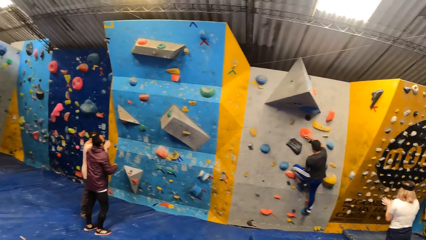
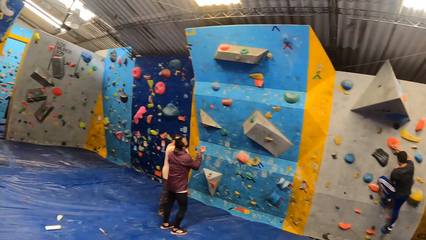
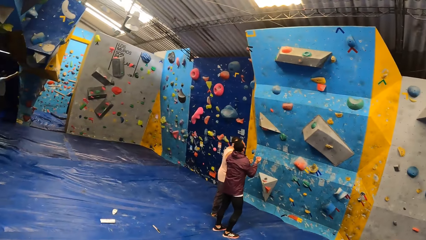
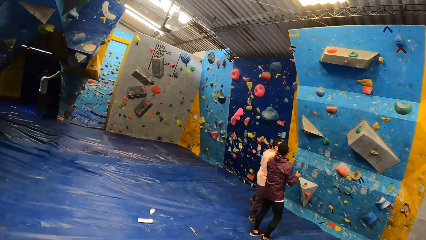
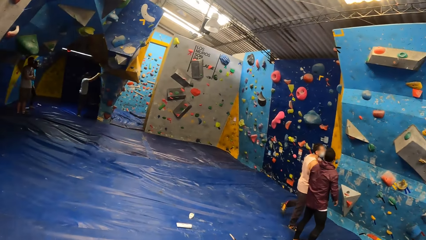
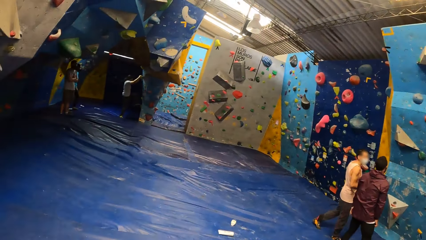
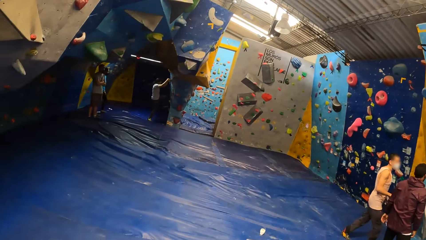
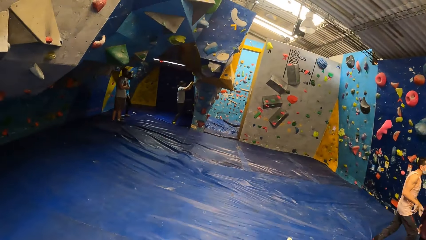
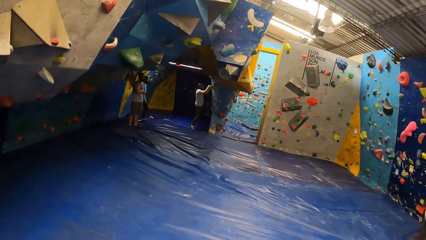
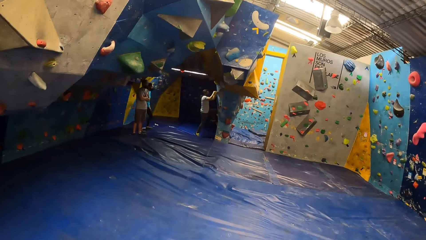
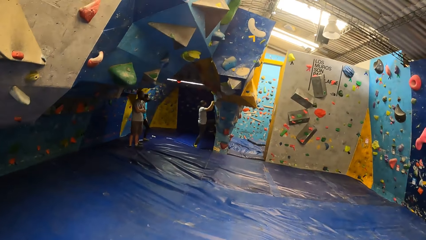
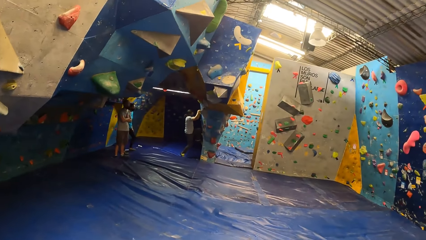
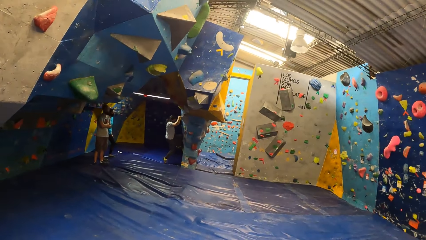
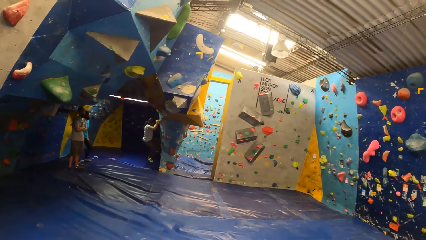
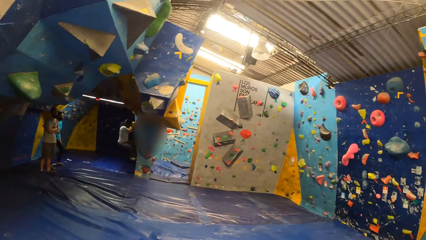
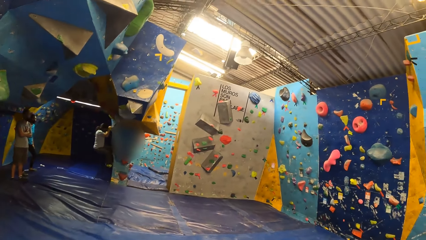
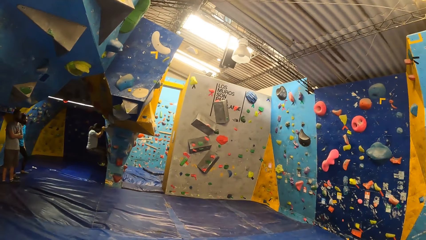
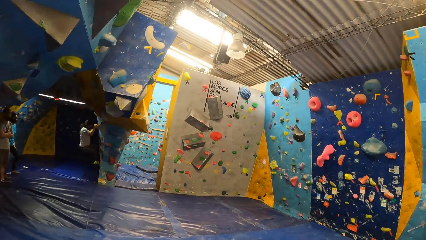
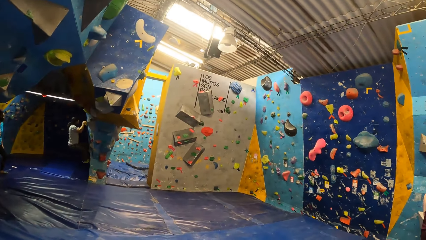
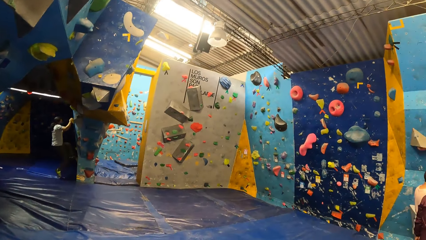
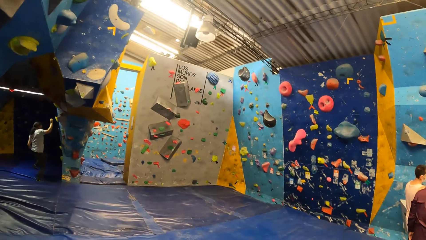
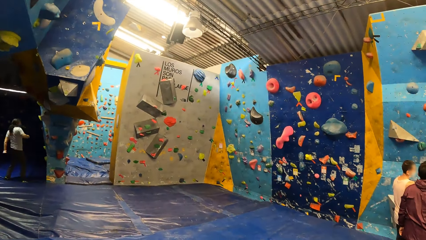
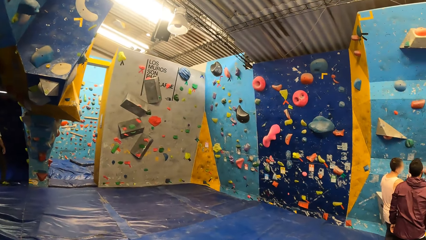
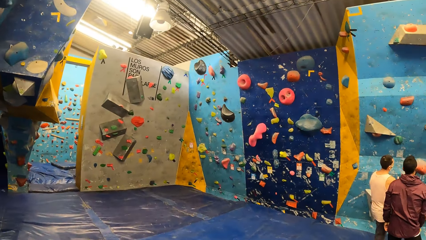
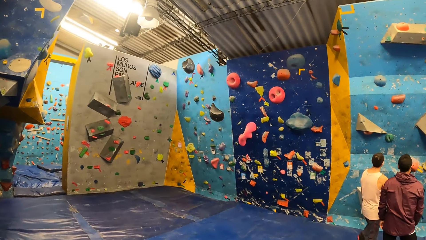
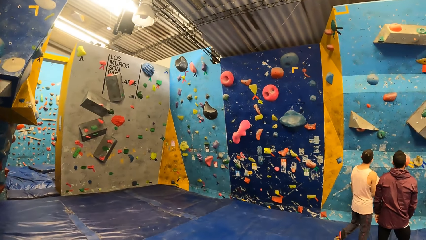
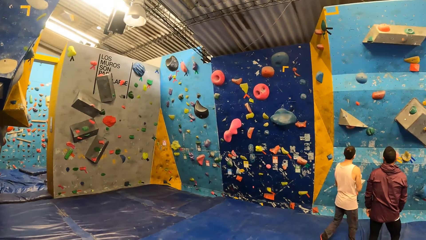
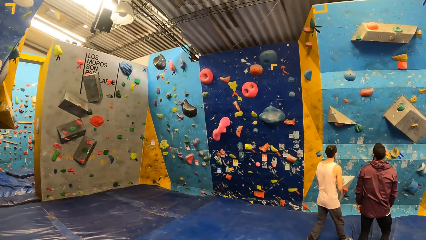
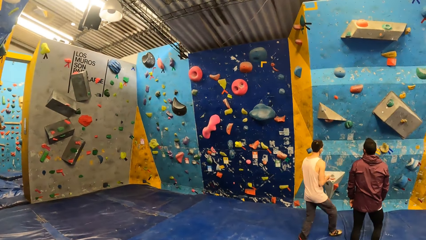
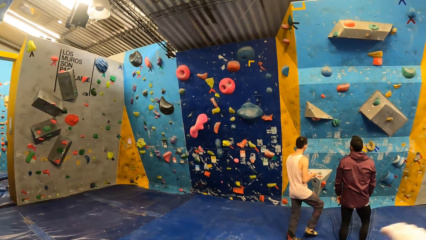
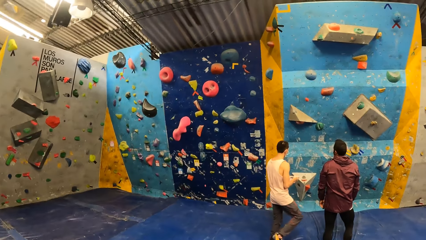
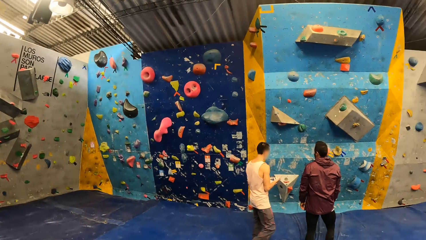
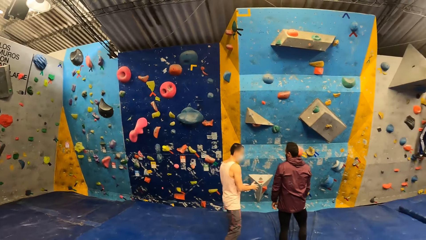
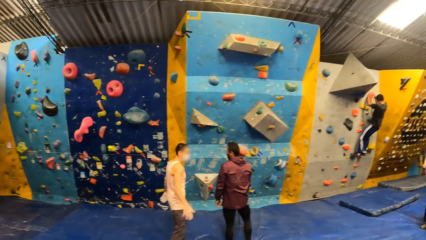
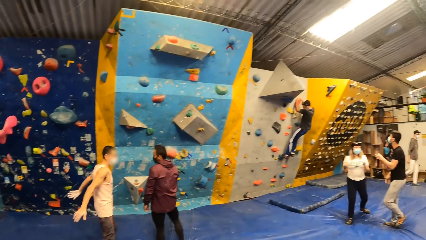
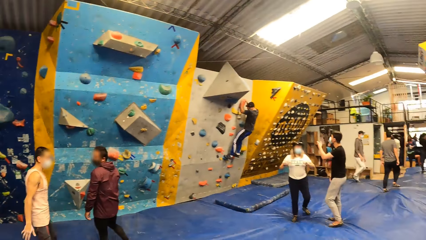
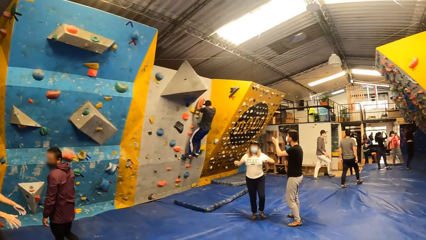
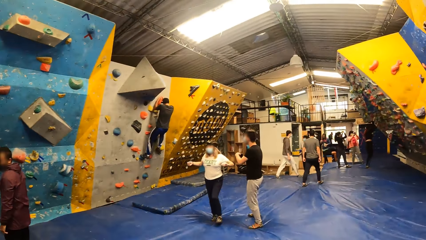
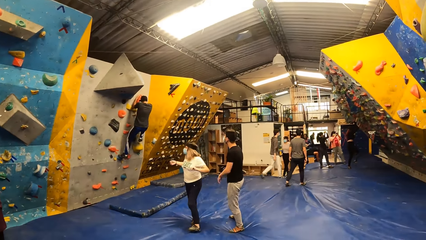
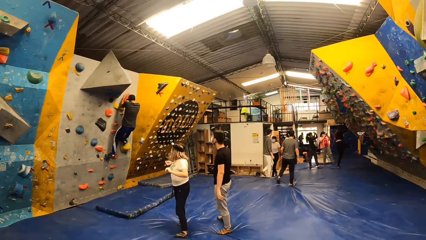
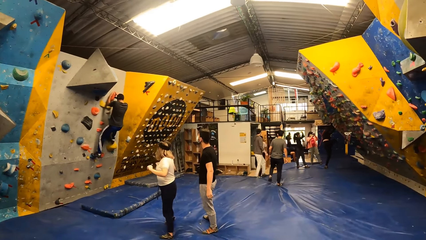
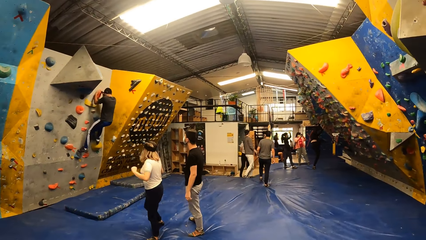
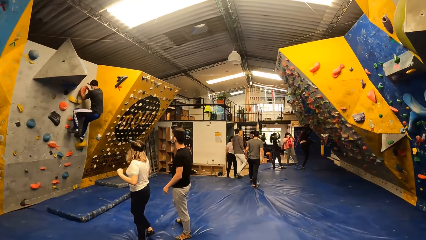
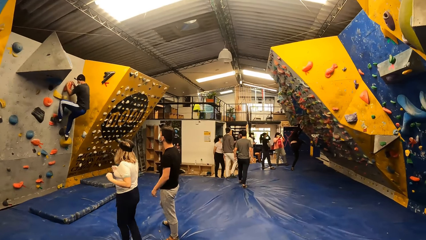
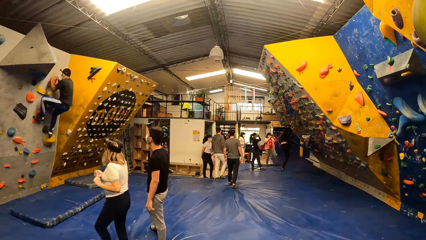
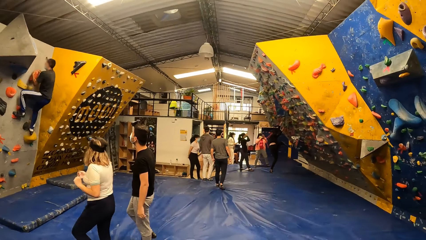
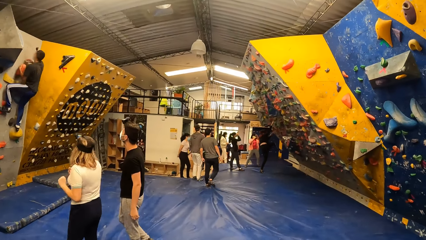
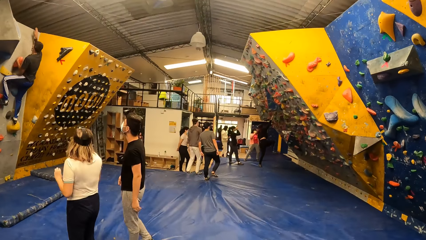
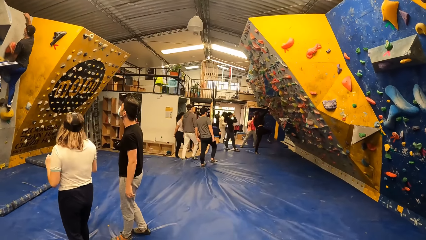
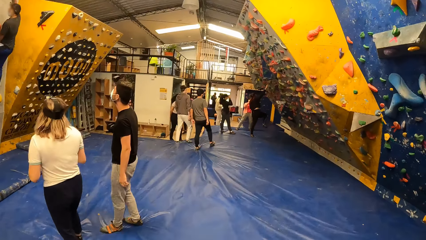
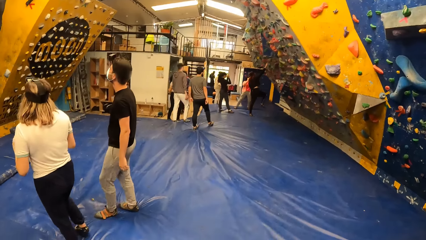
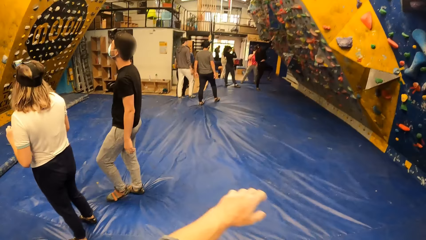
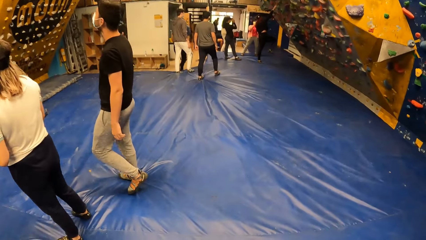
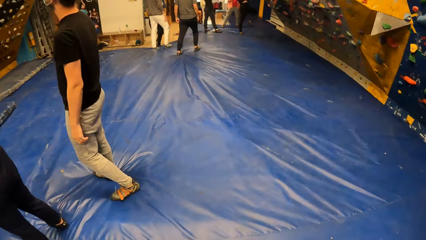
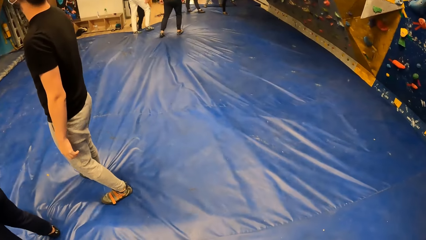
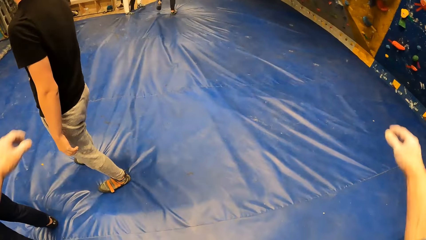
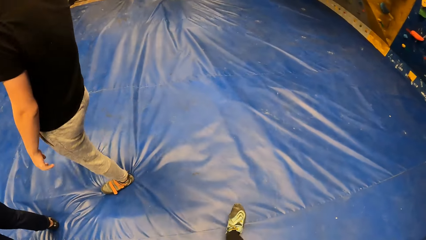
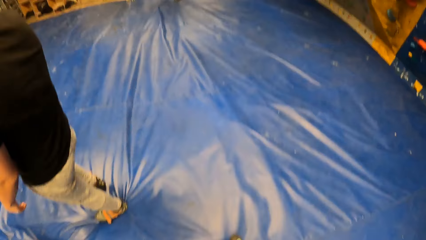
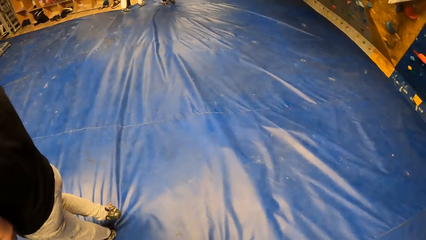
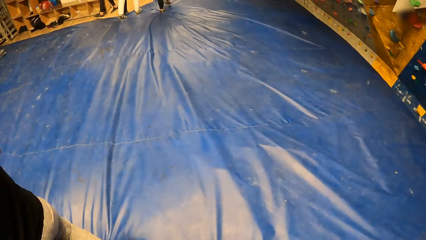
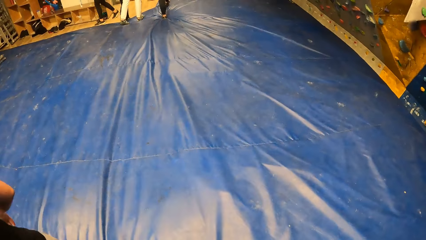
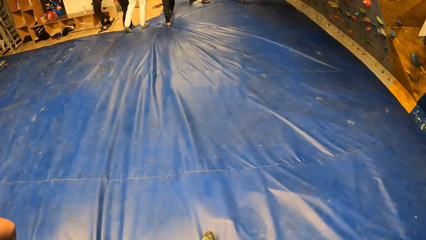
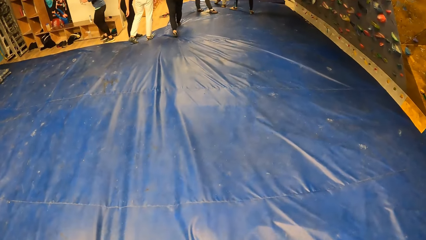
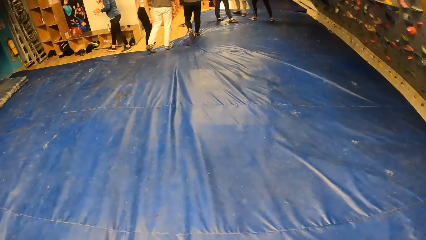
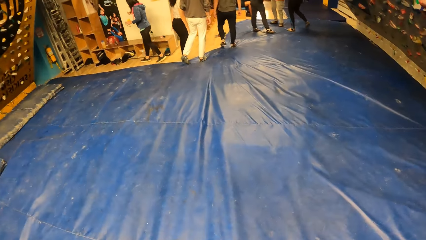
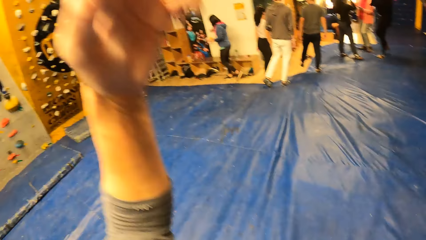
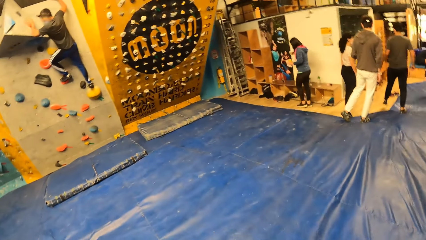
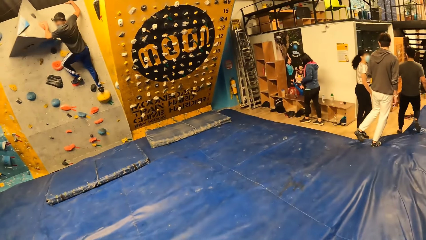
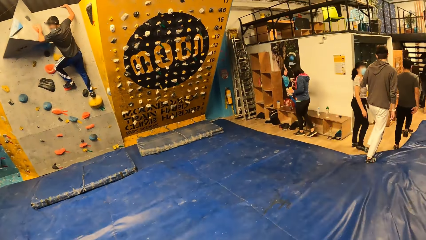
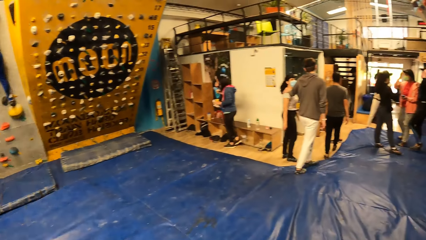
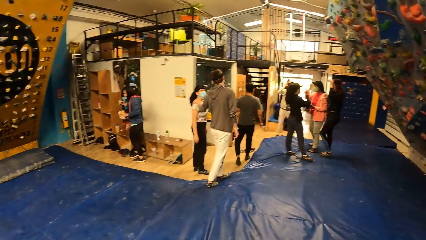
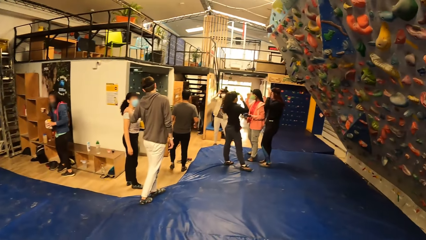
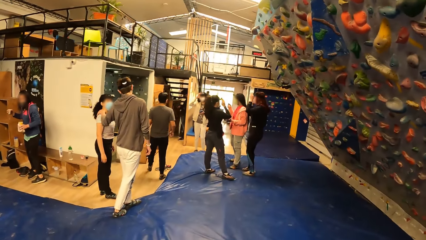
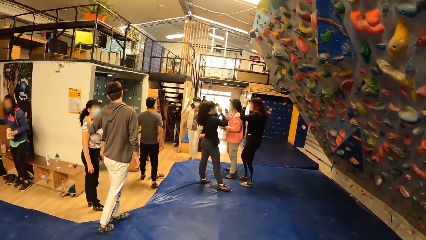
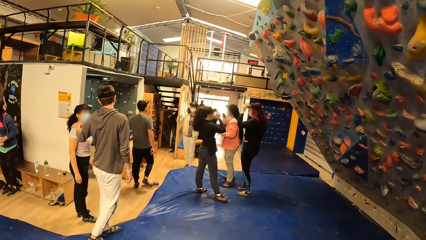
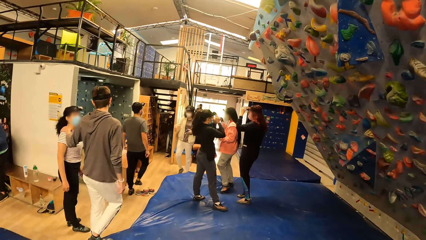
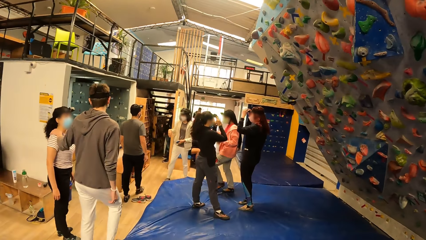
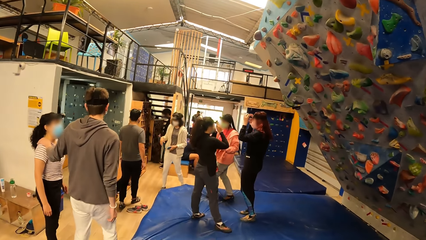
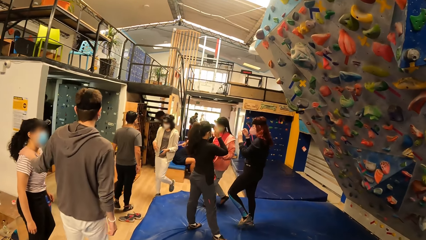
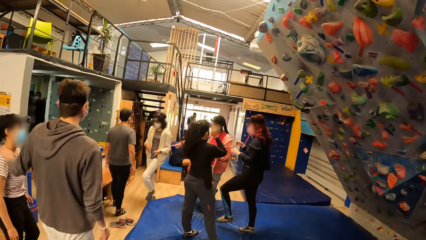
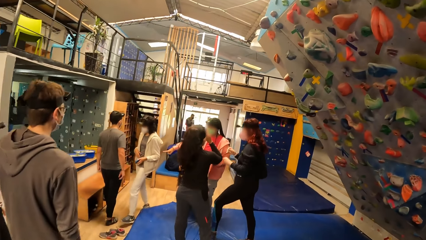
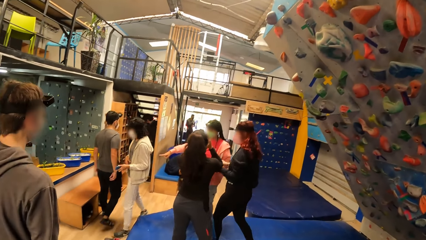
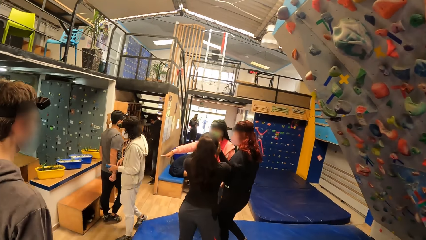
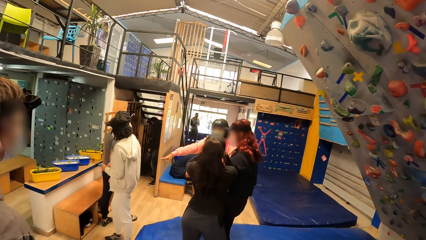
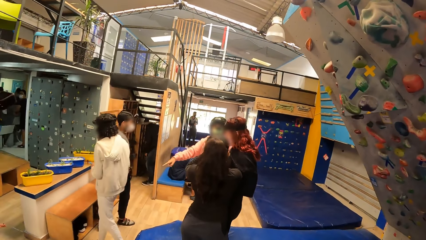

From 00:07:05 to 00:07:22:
A man interacts with a woman. The camera wearer swings both hands. They move a hand to the left side. They walk forward.
